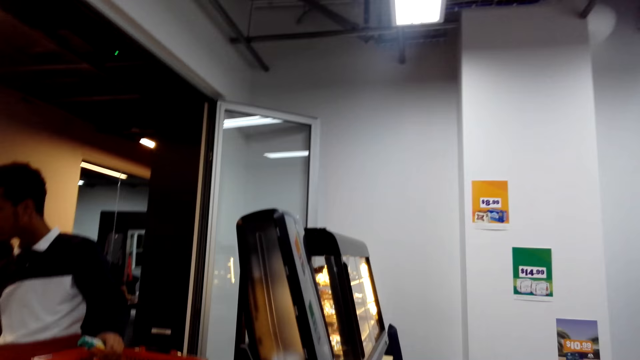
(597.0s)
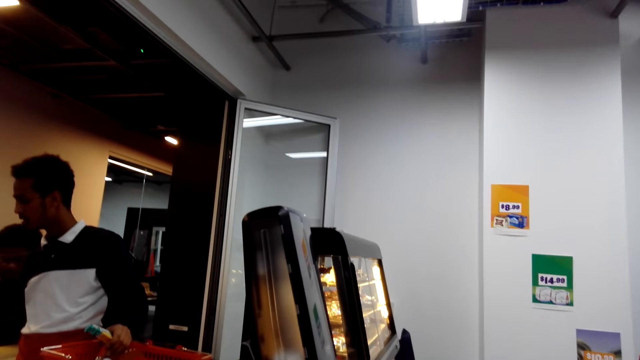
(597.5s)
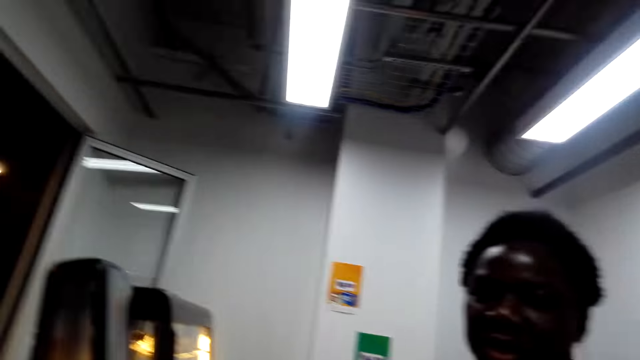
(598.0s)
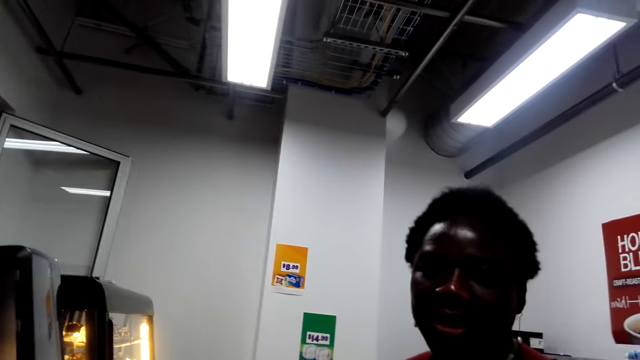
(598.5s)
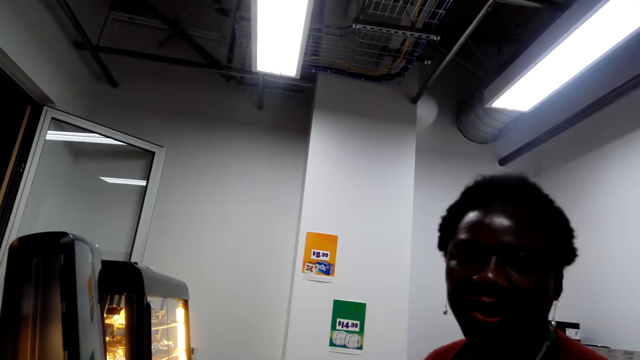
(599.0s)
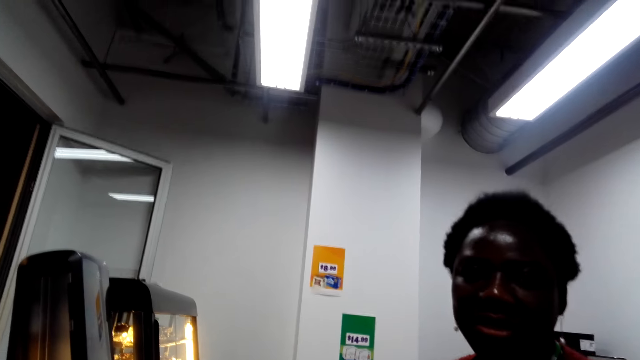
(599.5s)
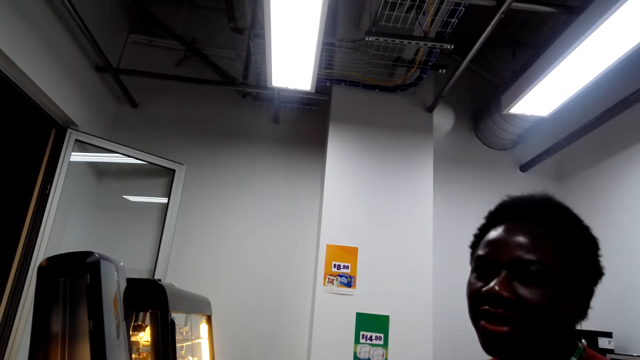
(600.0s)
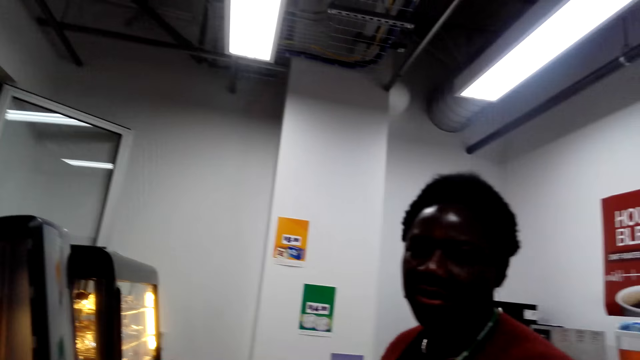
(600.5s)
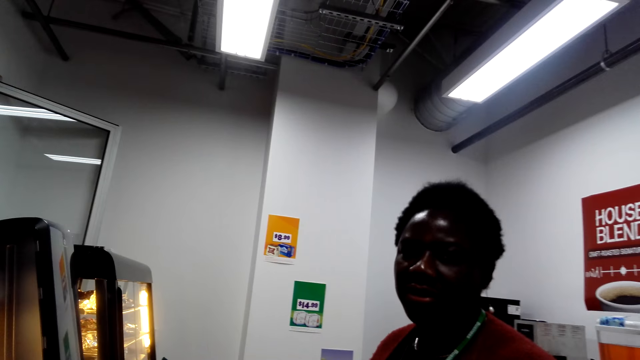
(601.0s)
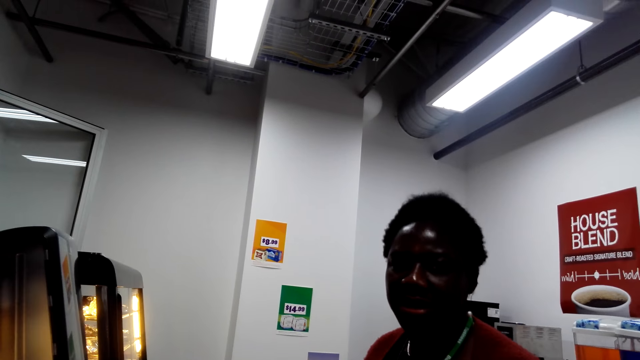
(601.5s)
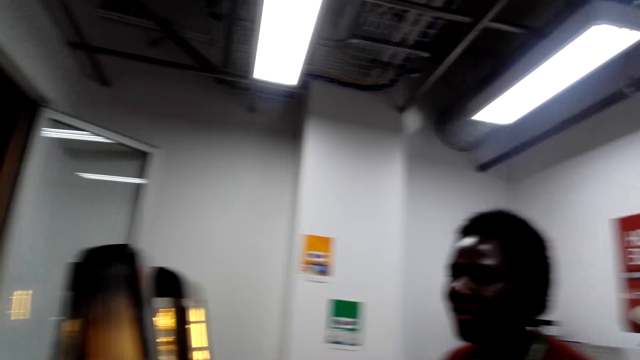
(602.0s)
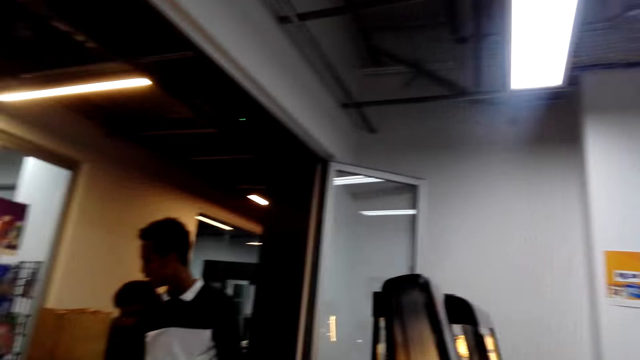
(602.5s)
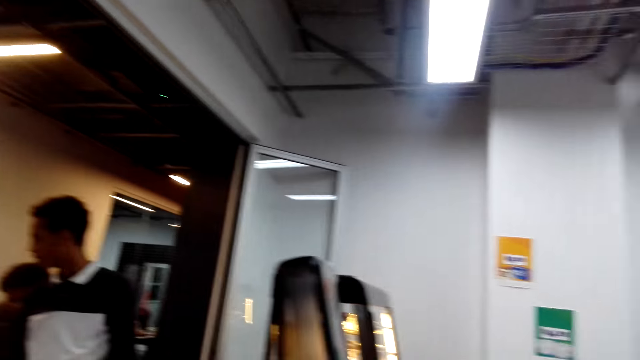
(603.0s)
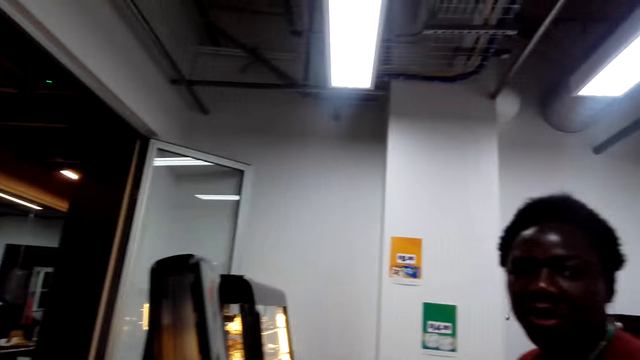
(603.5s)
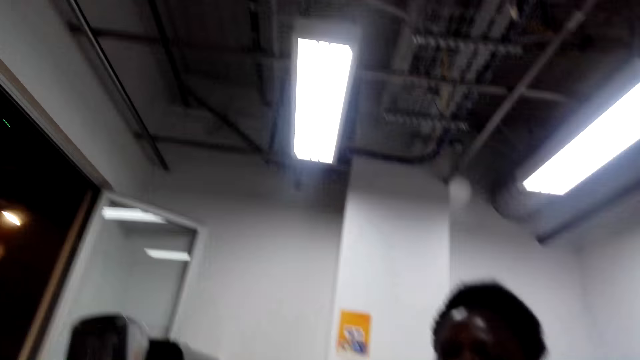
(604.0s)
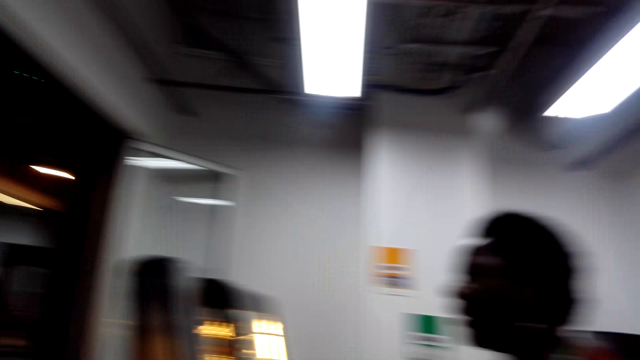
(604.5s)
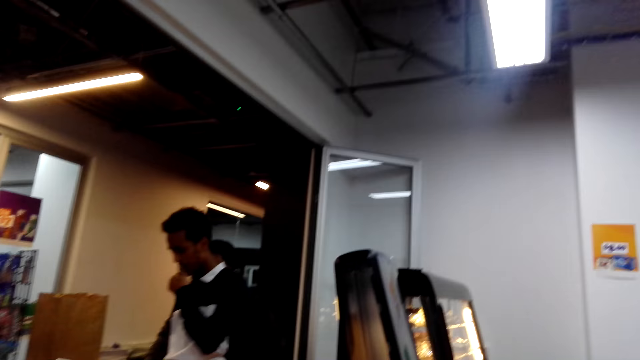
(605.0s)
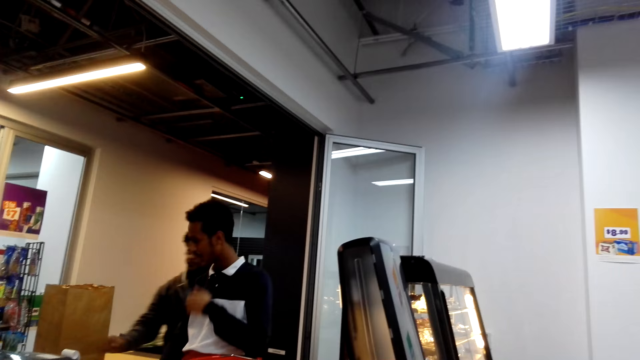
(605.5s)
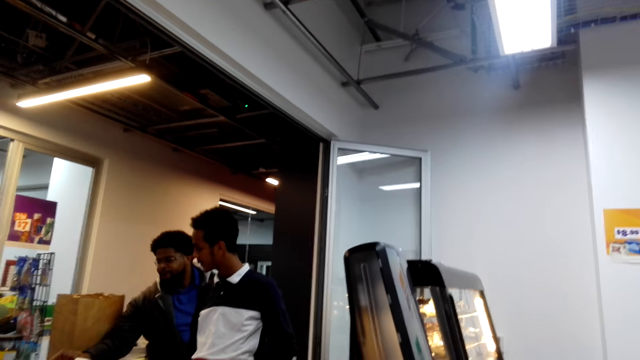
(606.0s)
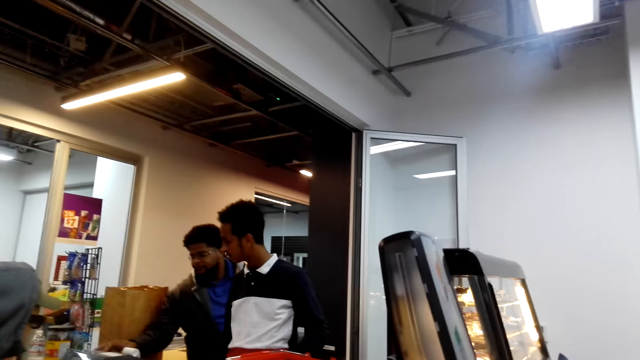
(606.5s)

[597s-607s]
The camera wearer looks at a man. They converse with a woman.

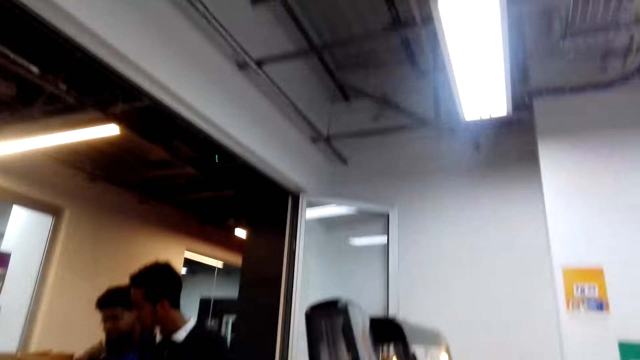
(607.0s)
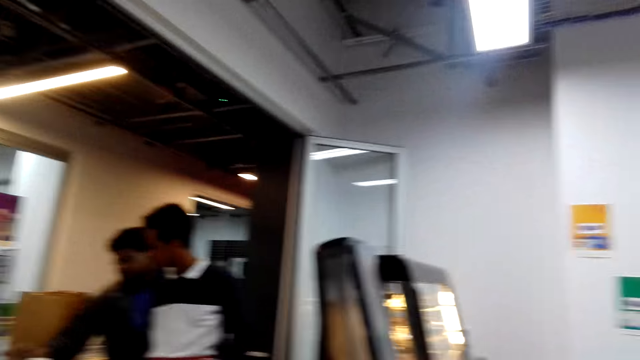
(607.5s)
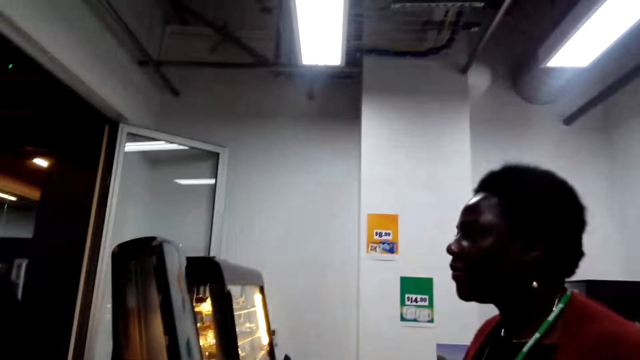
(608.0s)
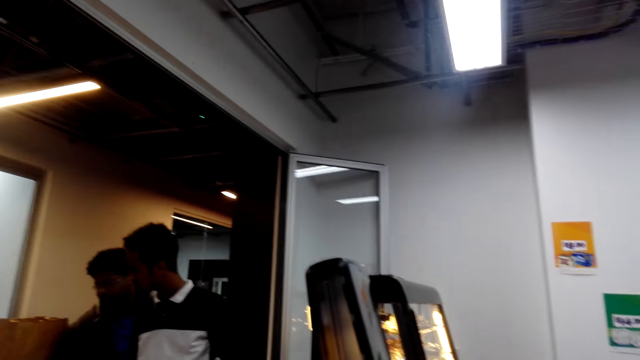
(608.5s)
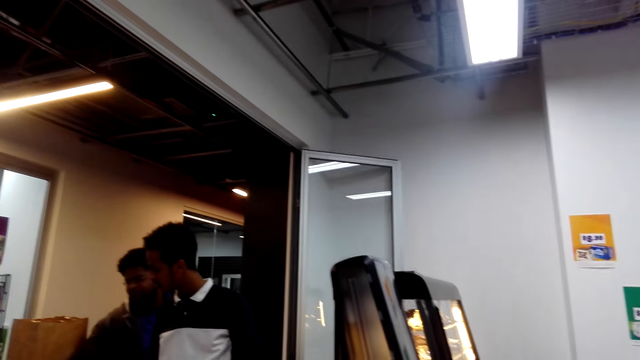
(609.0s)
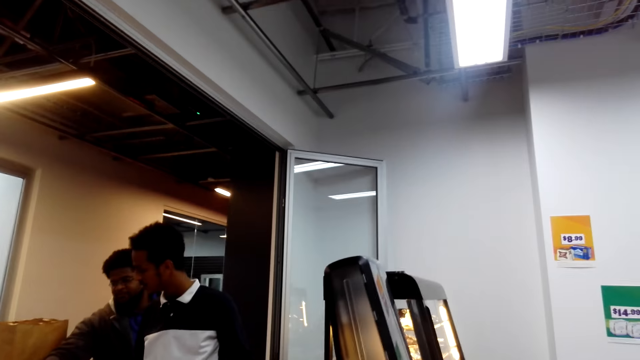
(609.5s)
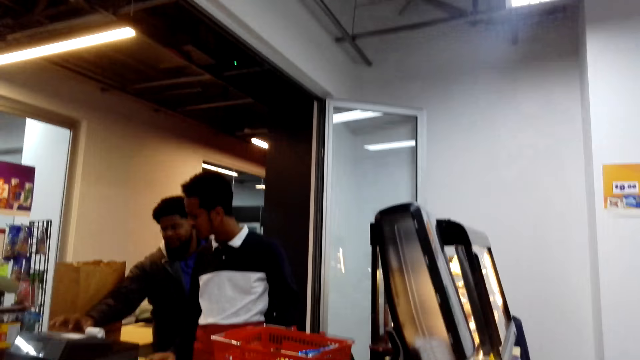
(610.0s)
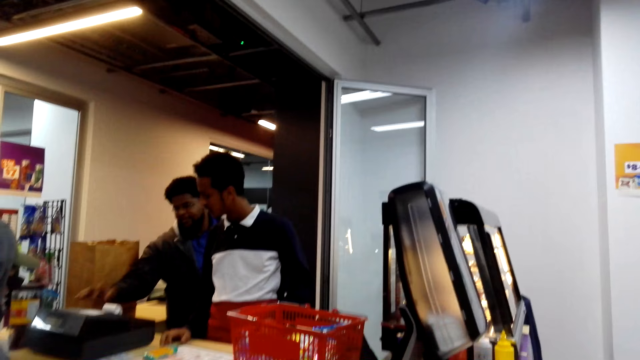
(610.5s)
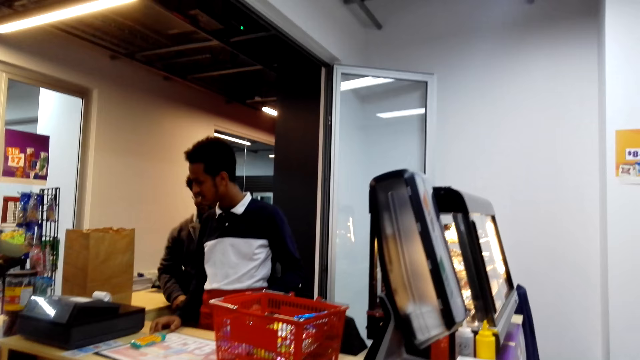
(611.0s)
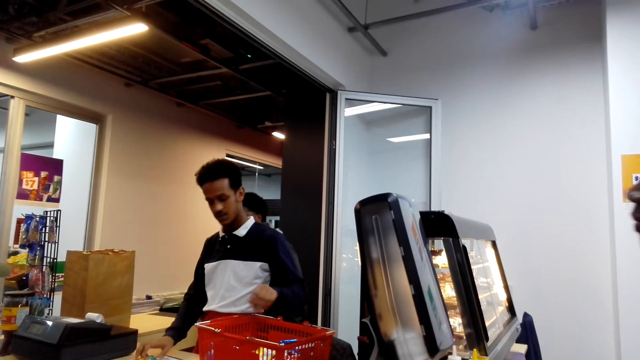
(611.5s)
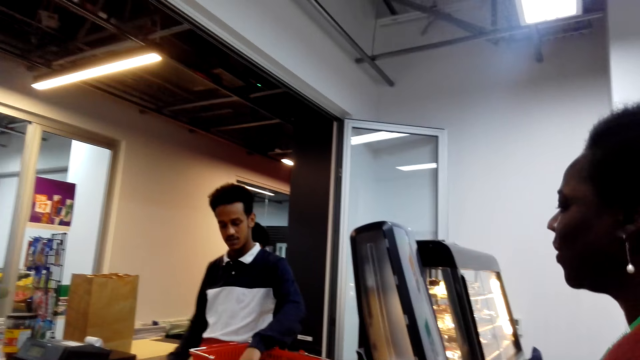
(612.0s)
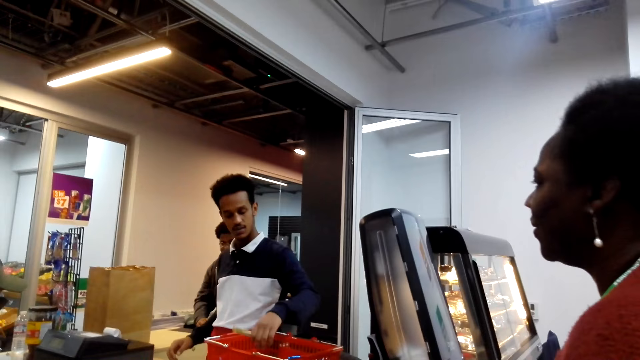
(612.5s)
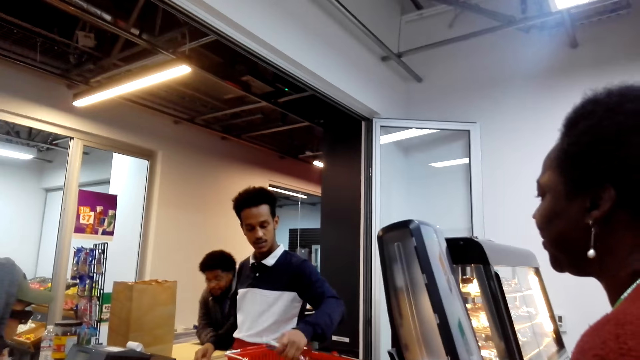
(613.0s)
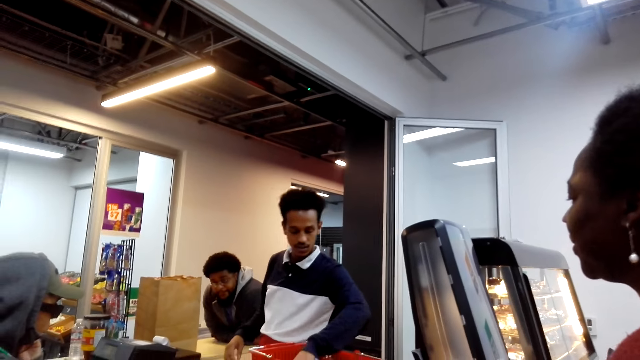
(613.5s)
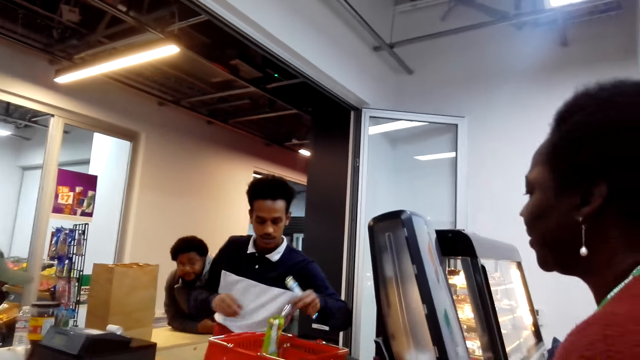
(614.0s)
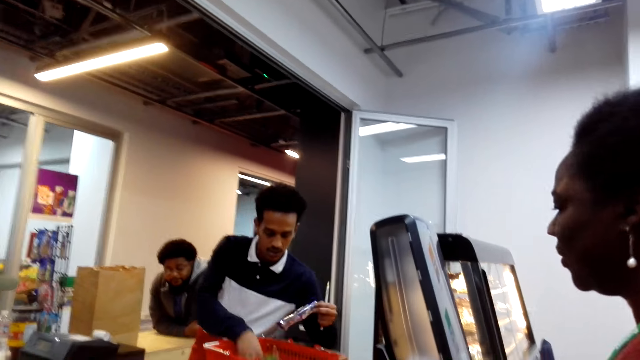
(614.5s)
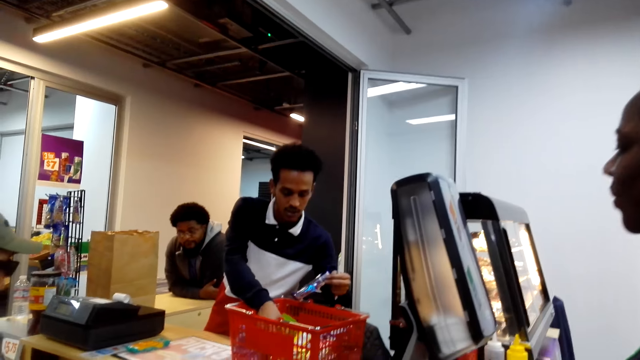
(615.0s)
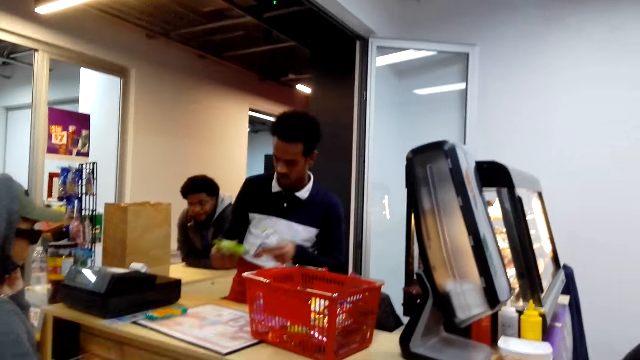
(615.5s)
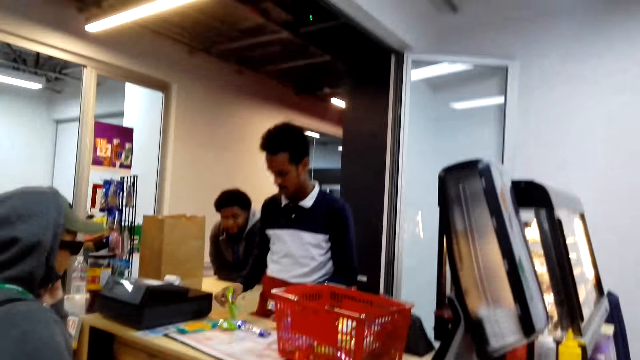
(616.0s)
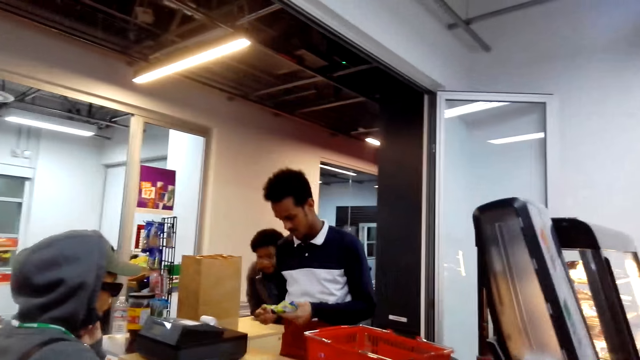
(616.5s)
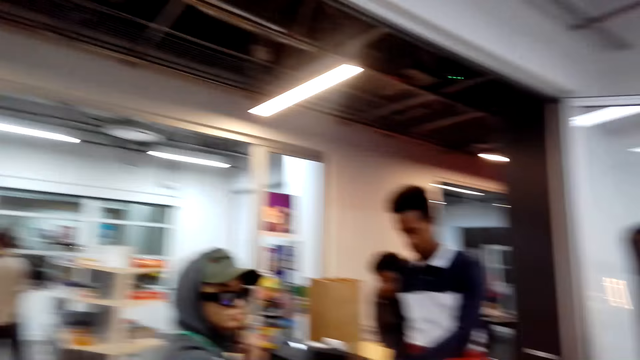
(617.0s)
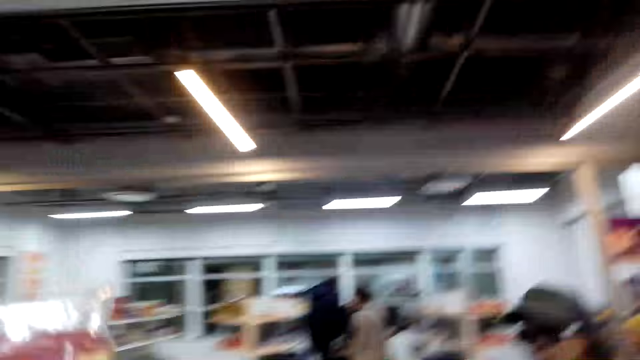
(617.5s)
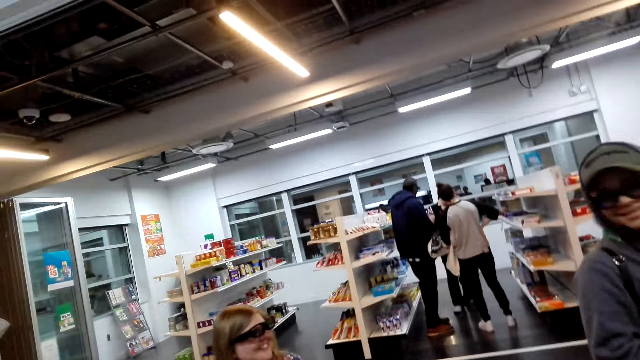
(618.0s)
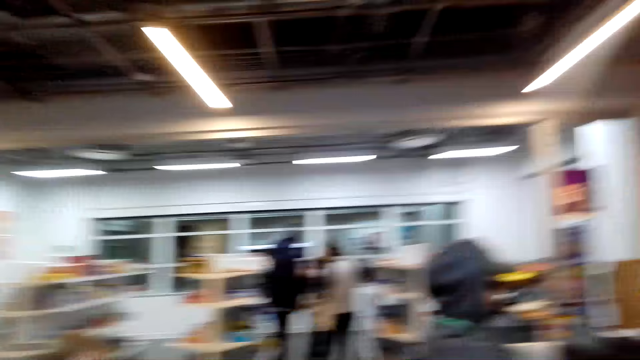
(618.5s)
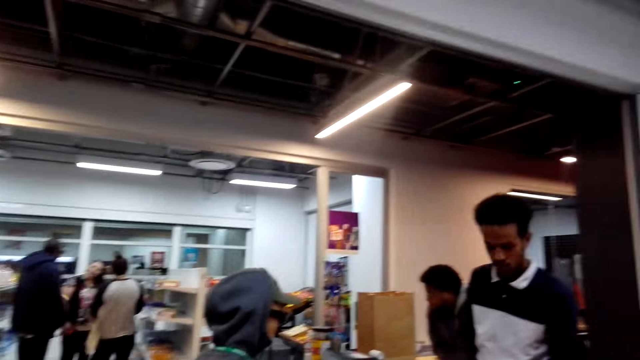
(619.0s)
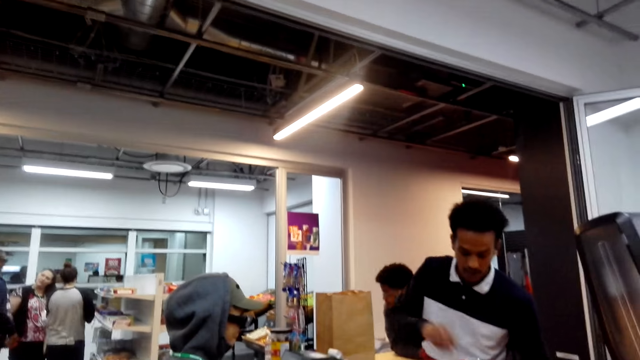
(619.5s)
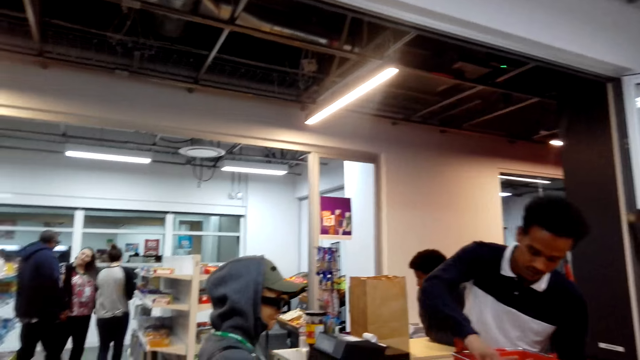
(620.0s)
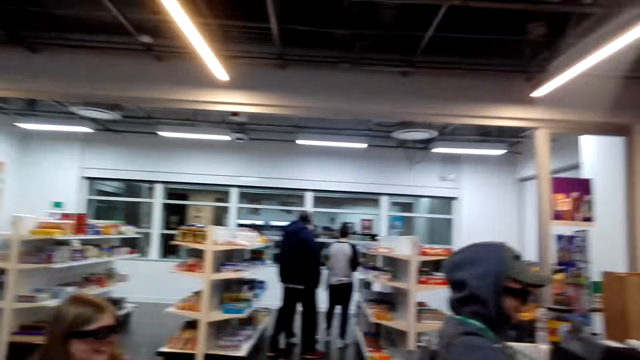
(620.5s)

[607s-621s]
The camera wearer looks at a man. They converse with a woman. The woman converses with the camera wearer. The camera wearer converses with the woman. They look around the supermarket.
